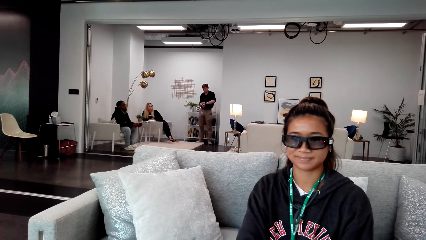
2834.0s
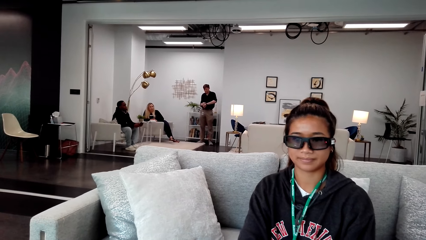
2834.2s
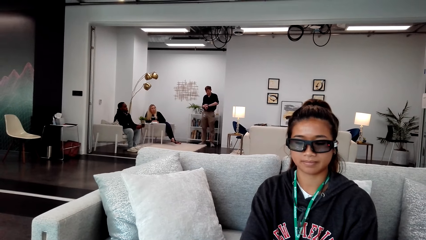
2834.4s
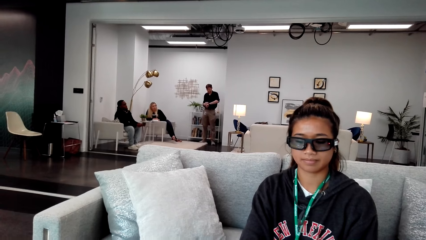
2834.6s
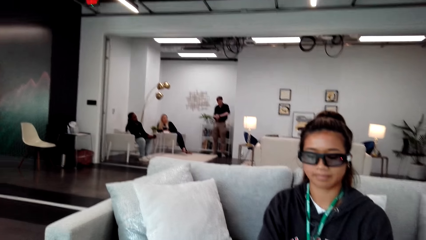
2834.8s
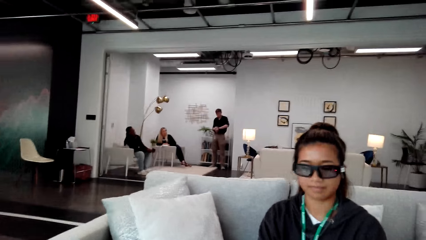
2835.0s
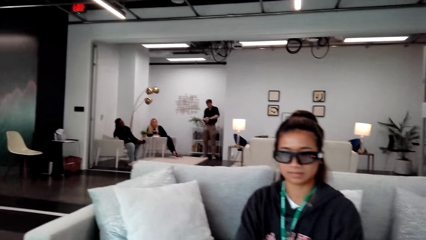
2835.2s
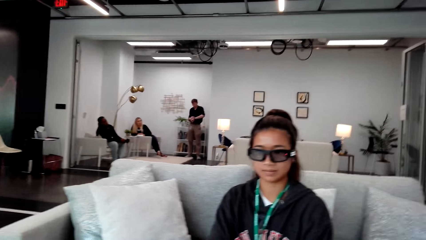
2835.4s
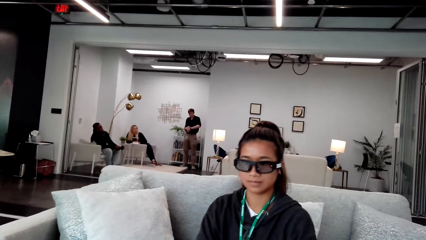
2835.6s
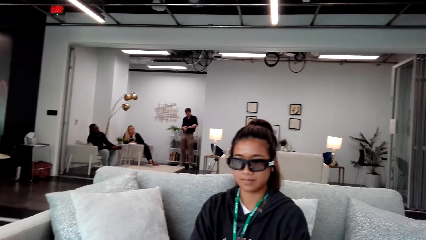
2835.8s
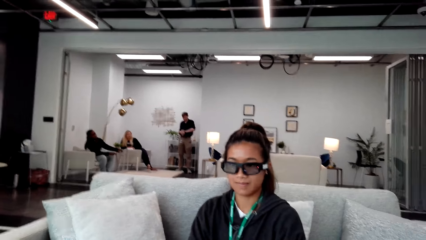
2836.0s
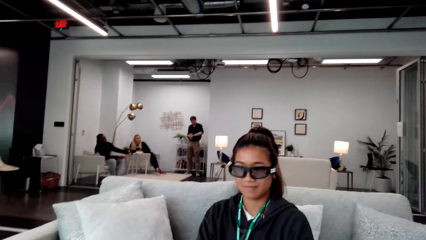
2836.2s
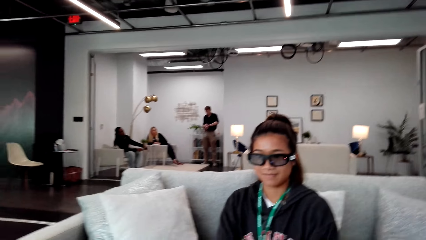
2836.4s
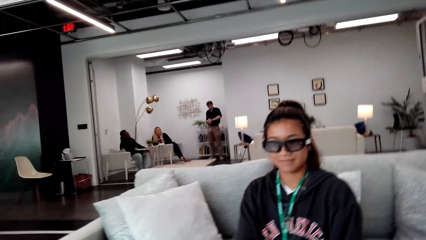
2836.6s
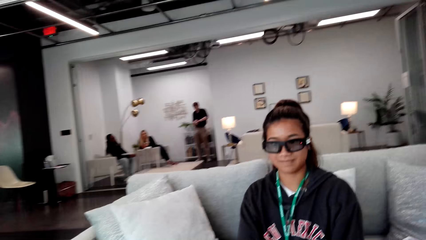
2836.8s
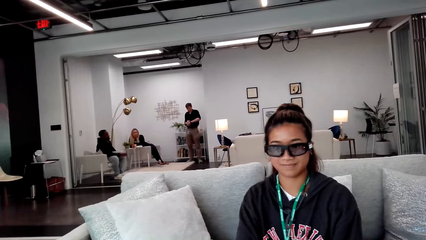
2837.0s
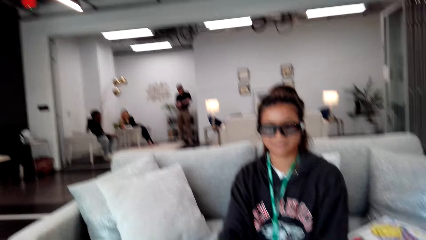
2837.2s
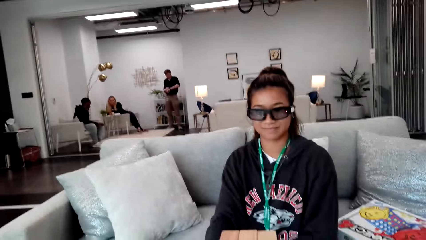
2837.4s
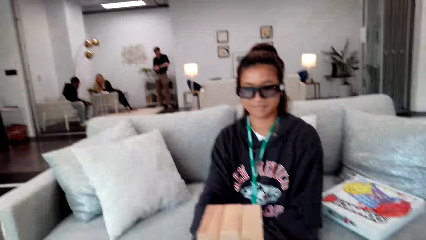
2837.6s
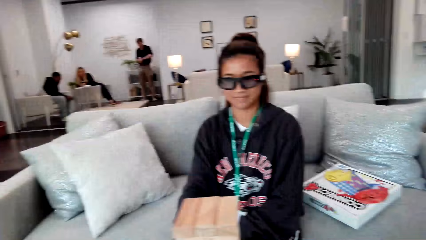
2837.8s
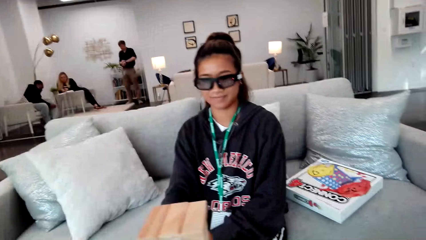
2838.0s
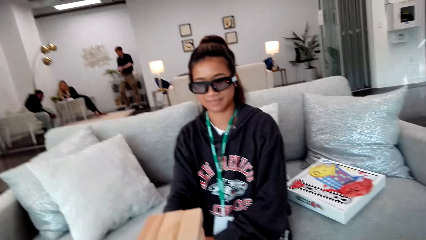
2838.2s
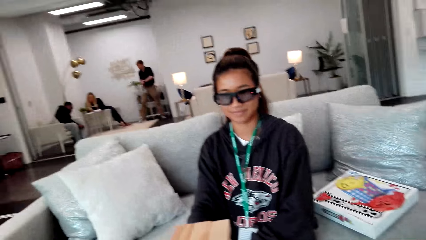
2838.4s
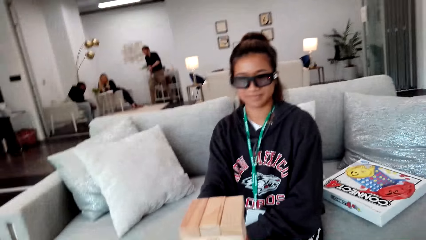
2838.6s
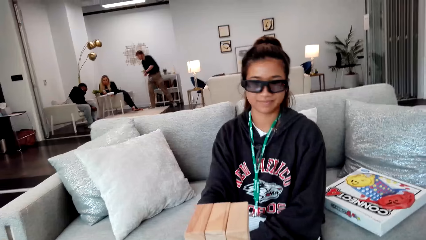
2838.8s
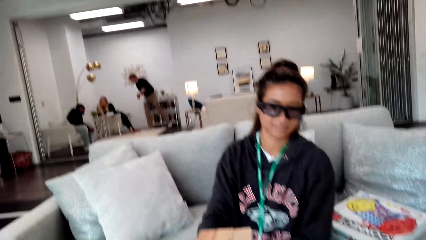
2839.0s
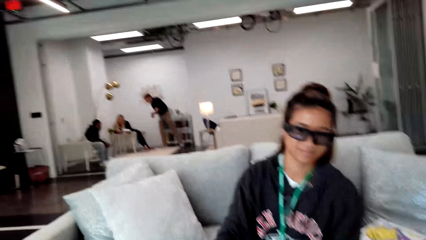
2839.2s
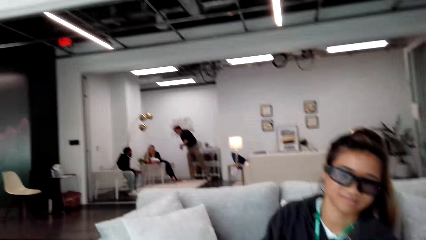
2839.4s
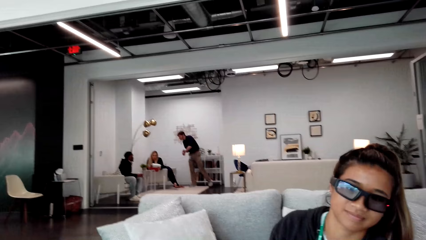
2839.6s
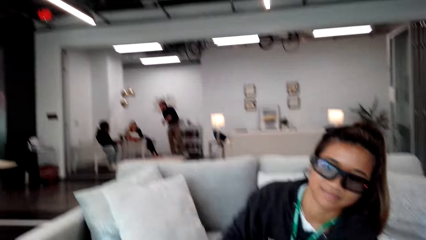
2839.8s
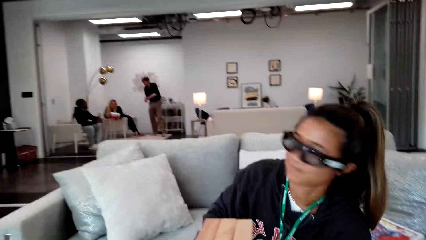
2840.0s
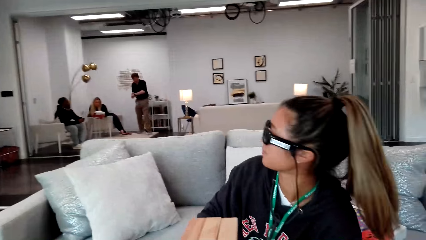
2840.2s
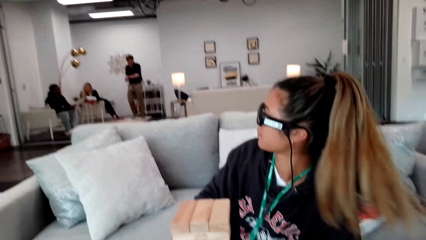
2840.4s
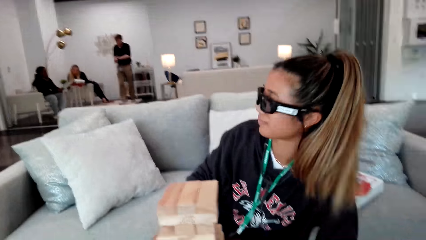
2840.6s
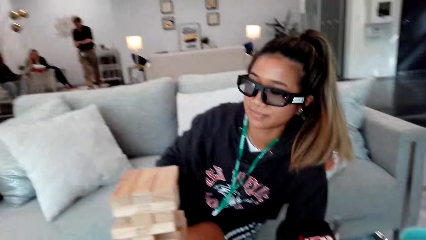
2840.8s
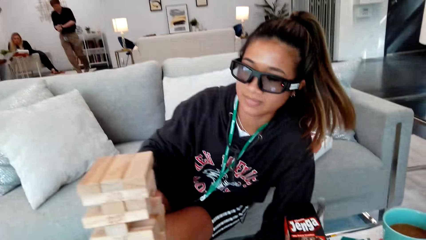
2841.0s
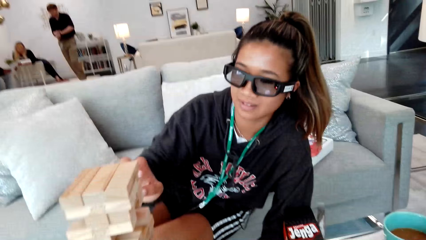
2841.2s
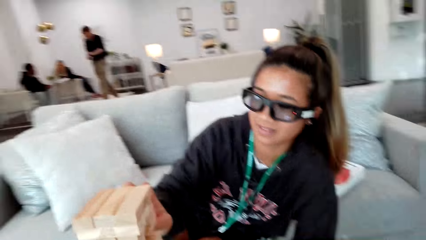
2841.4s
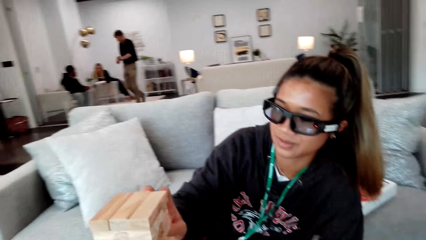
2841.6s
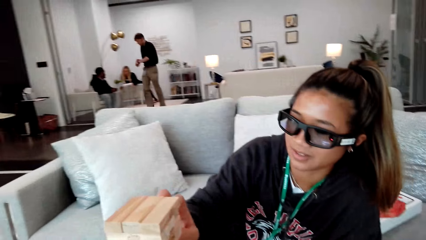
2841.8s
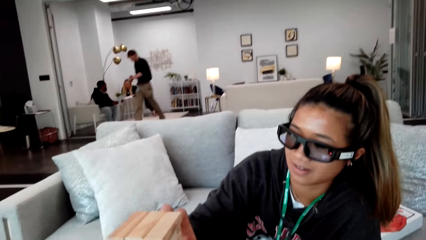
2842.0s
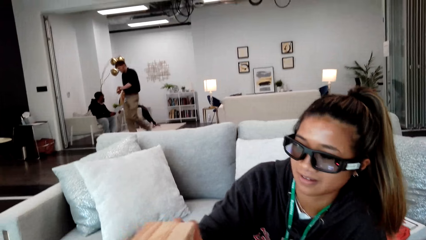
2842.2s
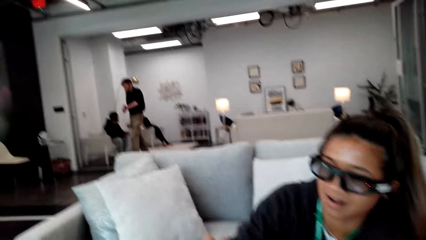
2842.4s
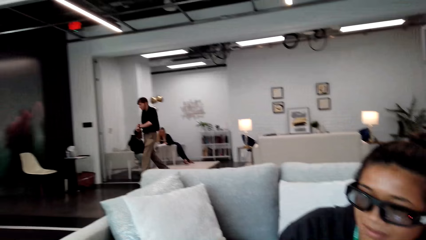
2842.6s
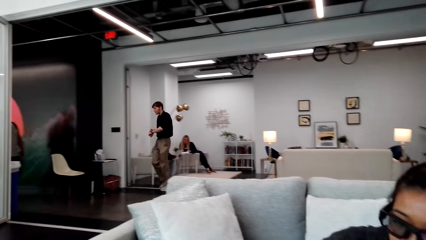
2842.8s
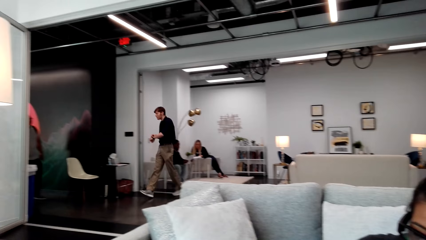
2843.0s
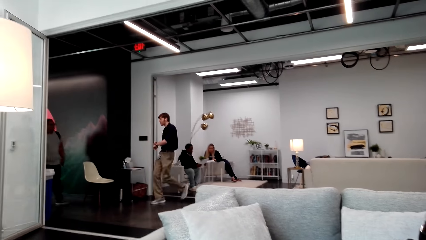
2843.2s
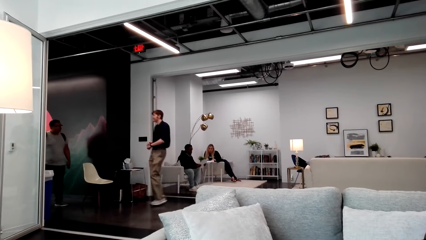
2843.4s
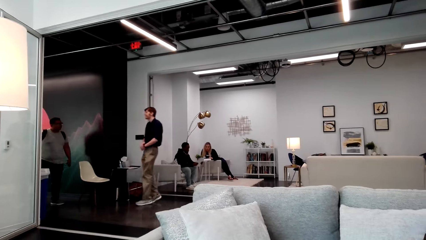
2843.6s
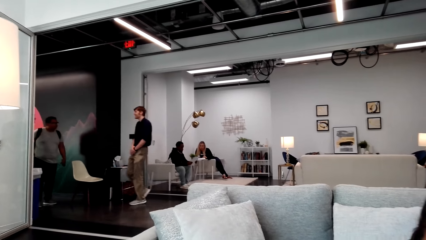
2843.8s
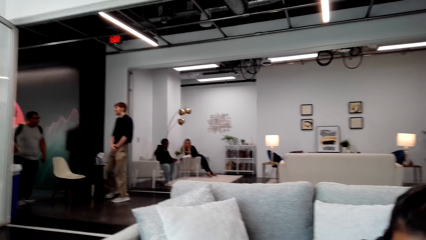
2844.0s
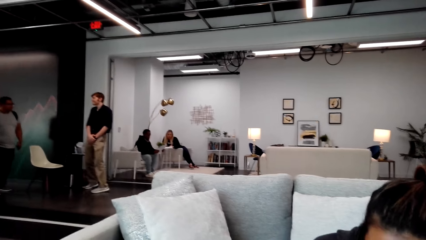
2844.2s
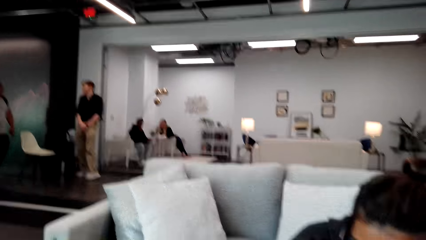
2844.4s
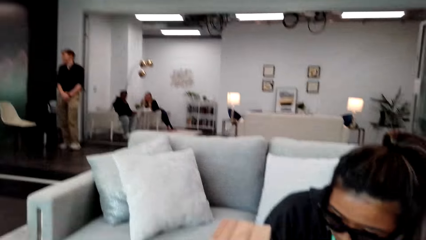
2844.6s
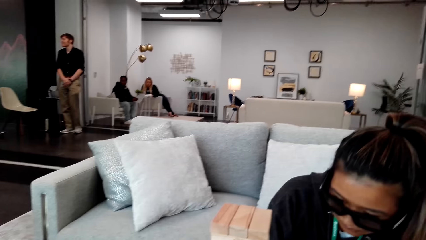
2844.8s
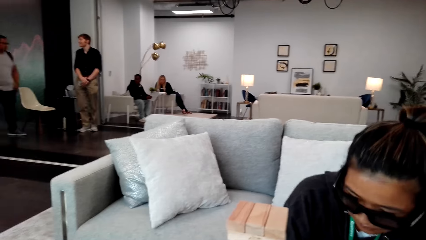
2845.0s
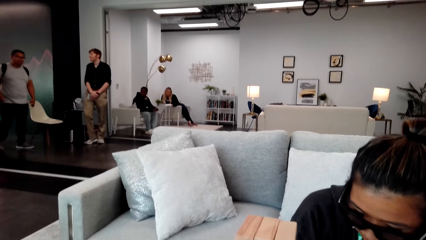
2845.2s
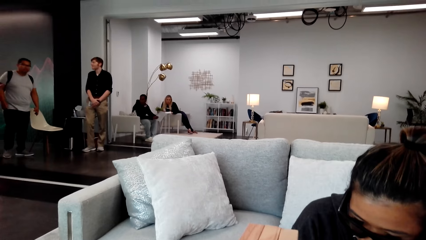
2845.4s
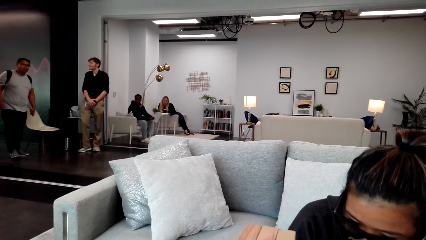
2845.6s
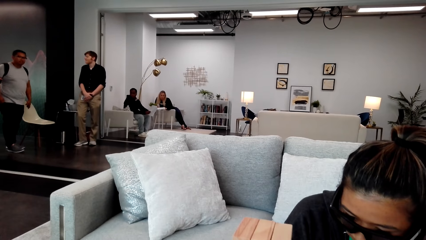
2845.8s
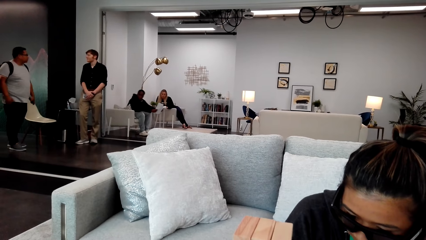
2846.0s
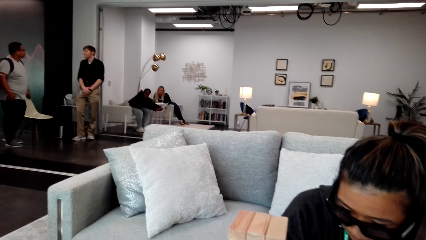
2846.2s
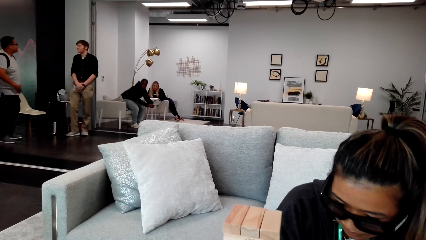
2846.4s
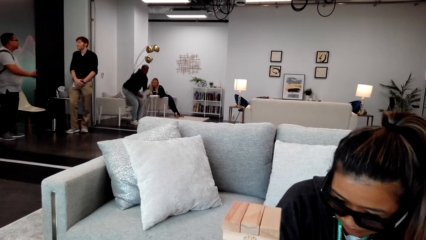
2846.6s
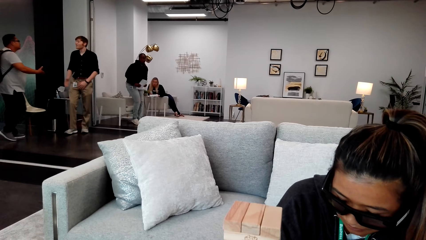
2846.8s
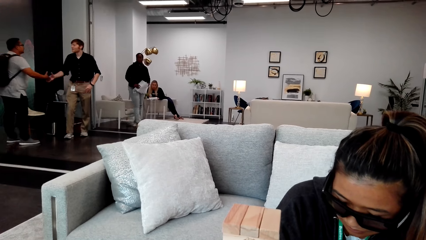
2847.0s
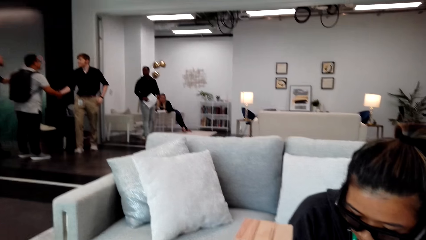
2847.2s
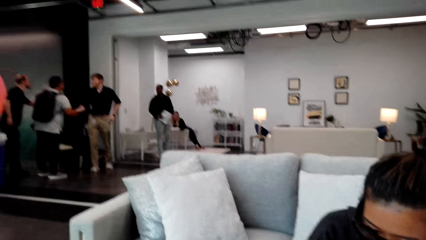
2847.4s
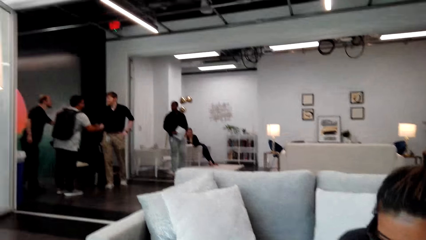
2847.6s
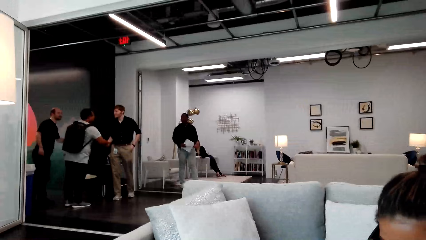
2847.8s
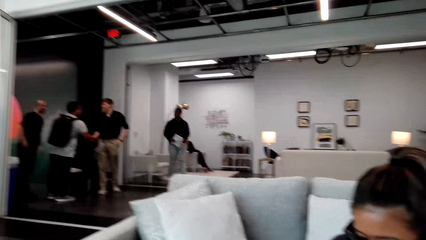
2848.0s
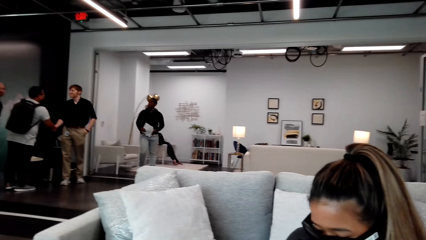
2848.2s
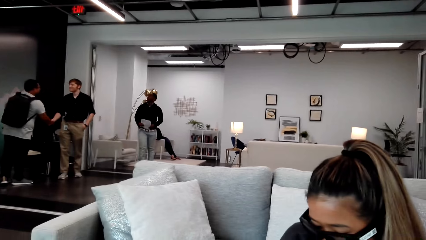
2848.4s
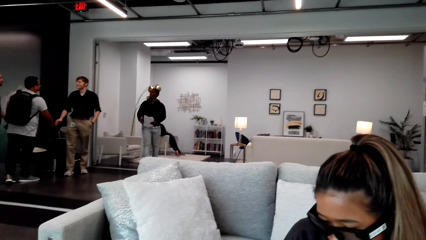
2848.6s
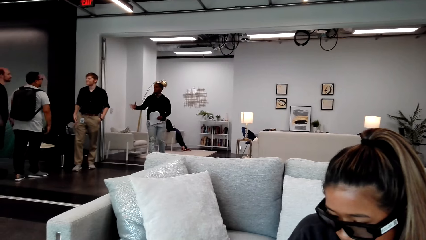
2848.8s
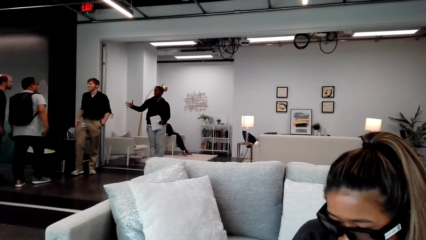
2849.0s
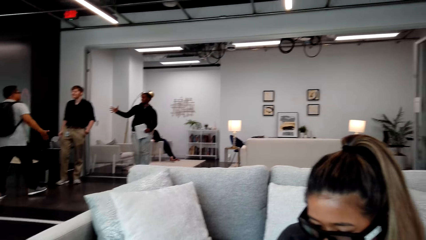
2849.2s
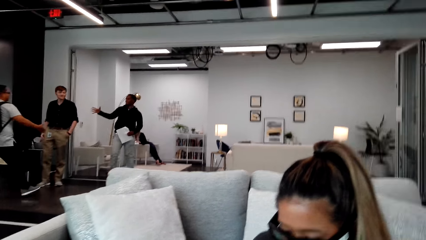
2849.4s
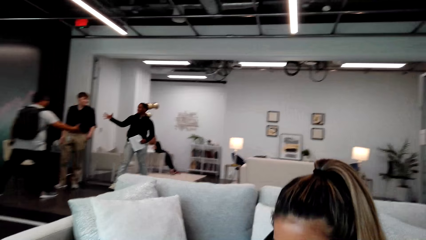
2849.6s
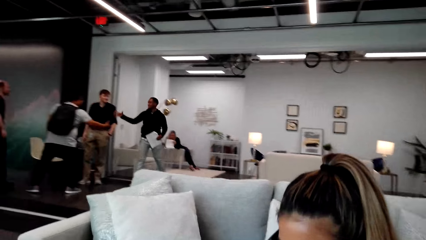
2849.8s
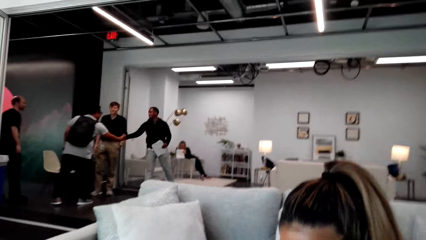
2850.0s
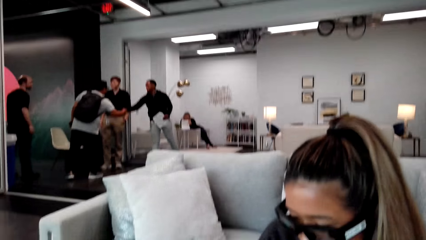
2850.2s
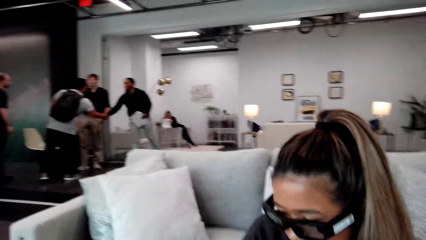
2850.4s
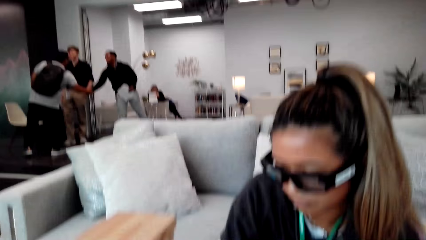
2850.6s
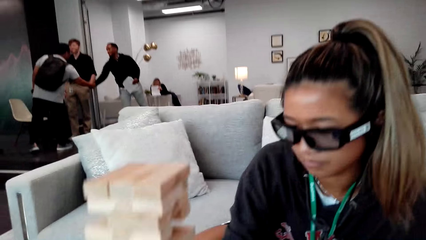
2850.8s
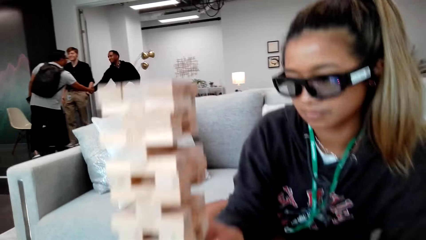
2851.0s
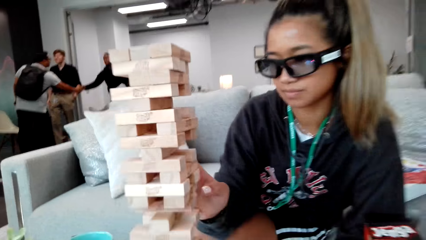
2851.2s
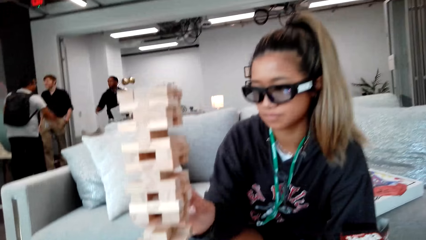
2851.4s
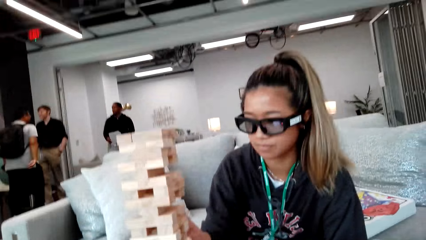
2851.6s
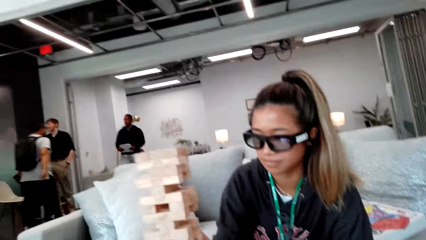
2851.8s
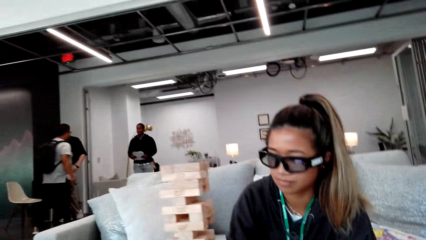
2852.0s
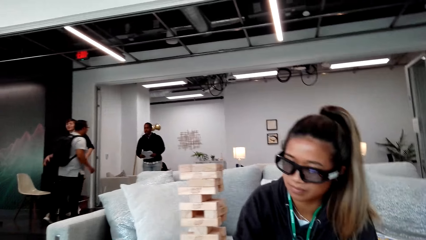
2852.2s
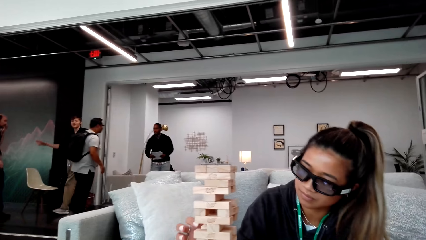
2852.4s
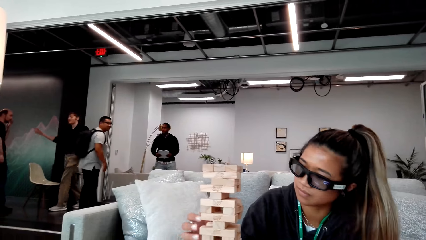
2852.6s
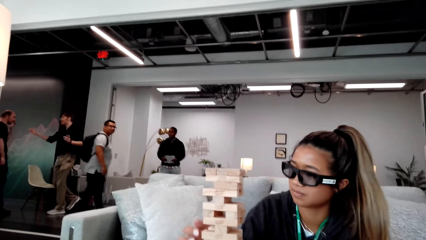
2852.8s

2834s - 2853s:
A man moves. A woman adjusts herself towards the piece of wood and touches the piece of wood. The woman plays jenga sticks. The man meets with another man. A third man stands up. The first man shakes hands with the second man. The third man moves towards the second man. The second man shakes hands with the third man.
